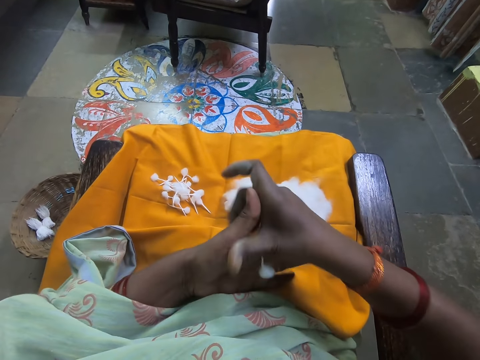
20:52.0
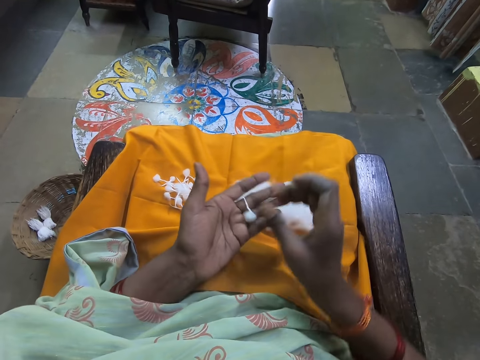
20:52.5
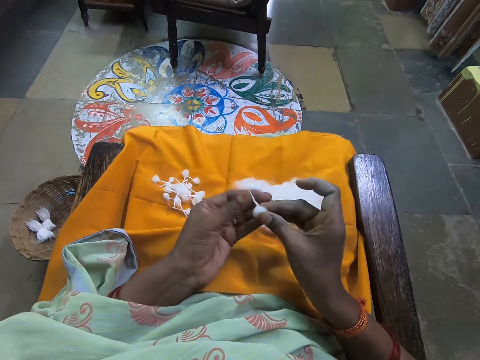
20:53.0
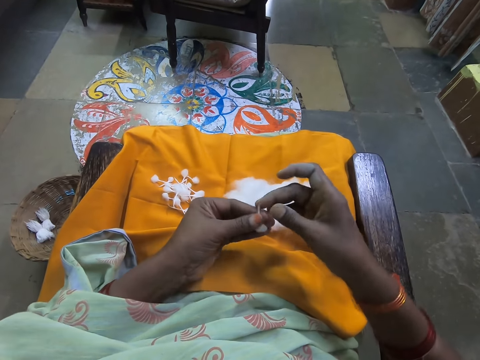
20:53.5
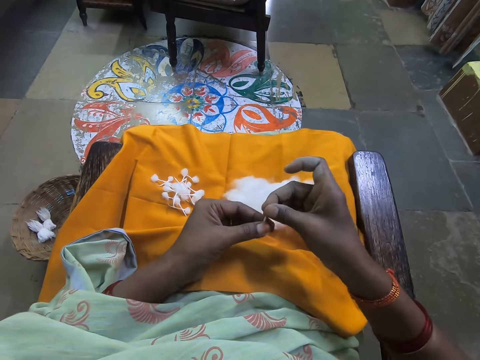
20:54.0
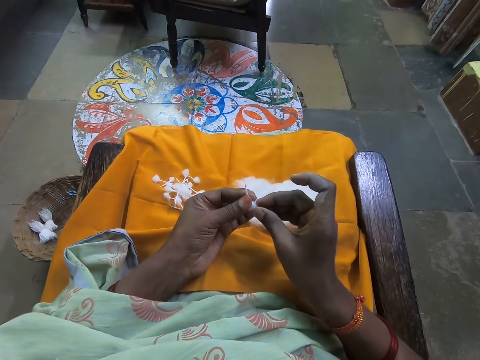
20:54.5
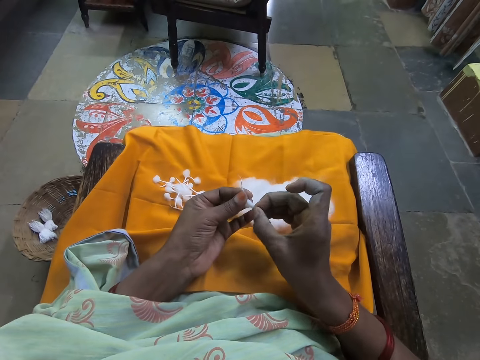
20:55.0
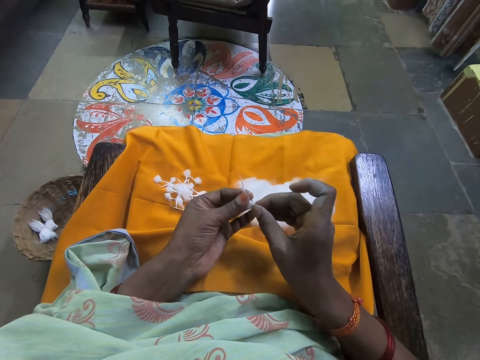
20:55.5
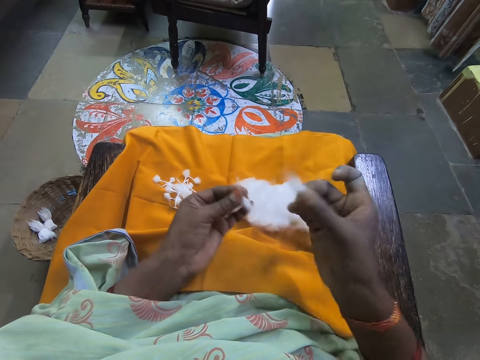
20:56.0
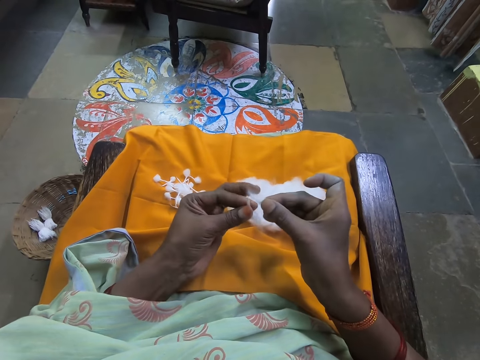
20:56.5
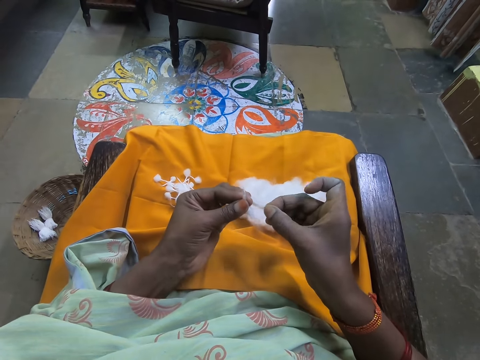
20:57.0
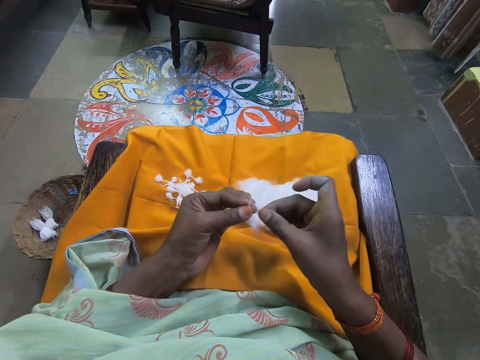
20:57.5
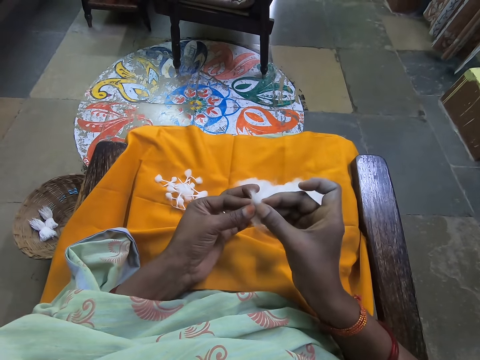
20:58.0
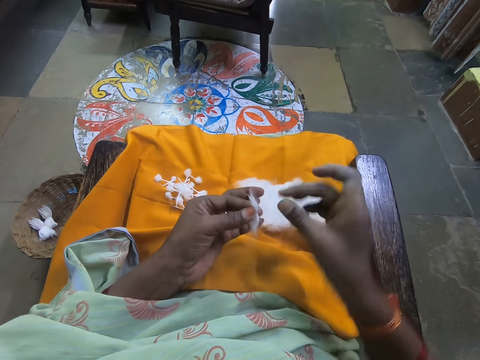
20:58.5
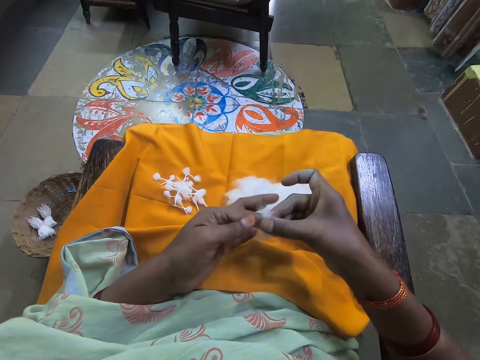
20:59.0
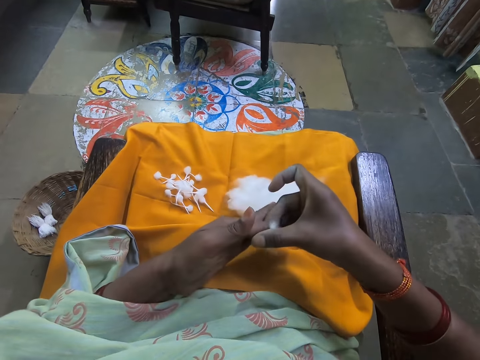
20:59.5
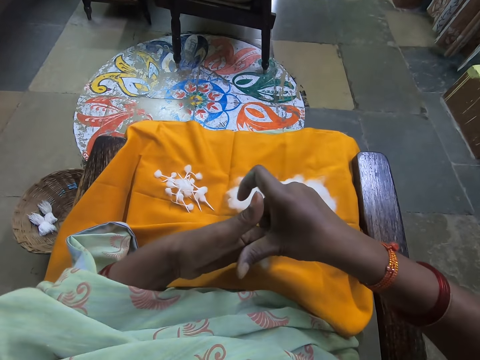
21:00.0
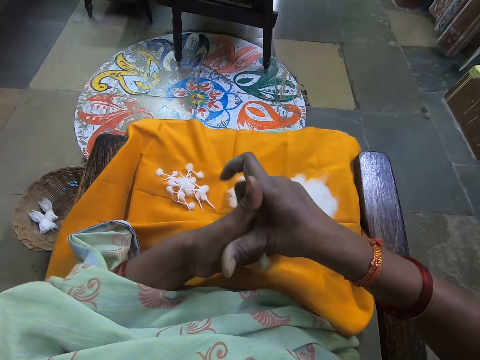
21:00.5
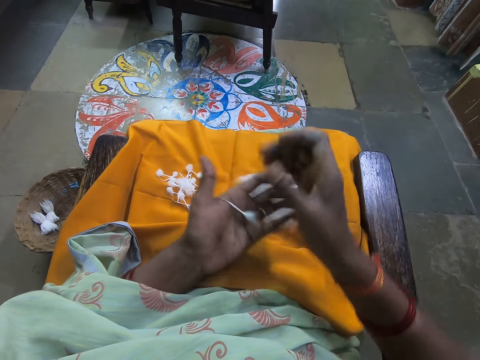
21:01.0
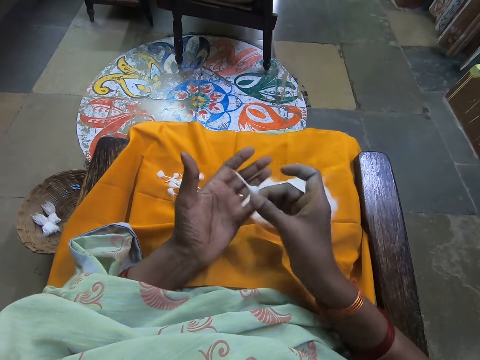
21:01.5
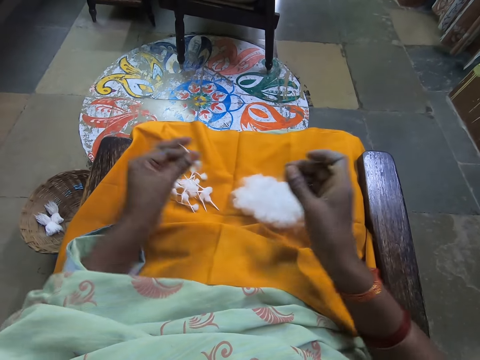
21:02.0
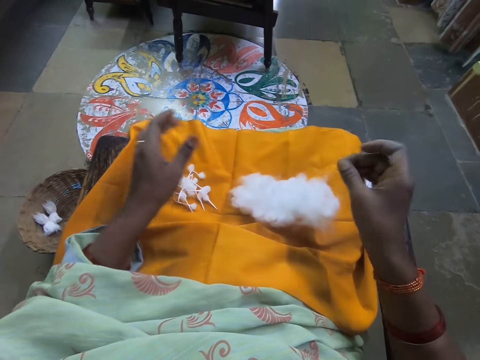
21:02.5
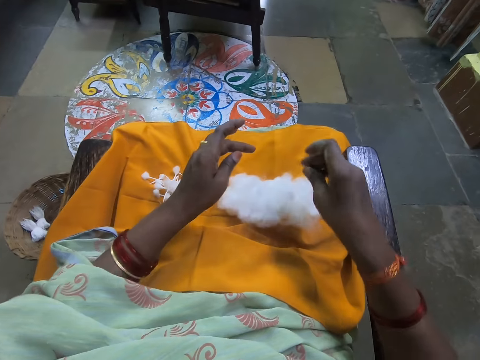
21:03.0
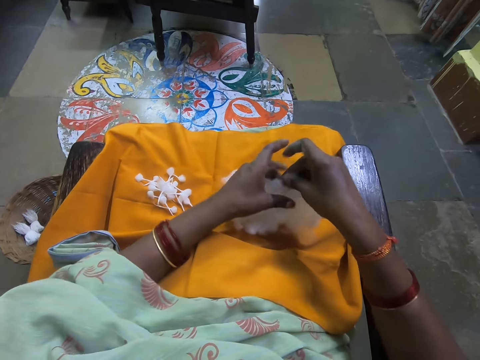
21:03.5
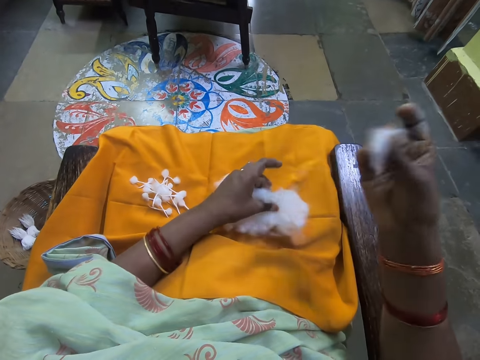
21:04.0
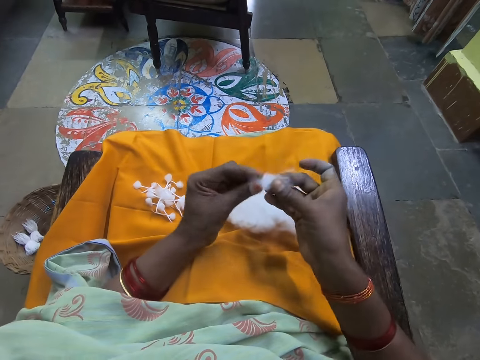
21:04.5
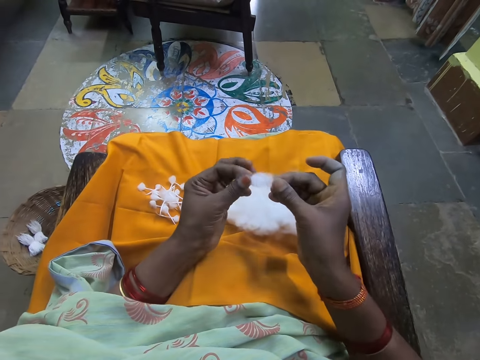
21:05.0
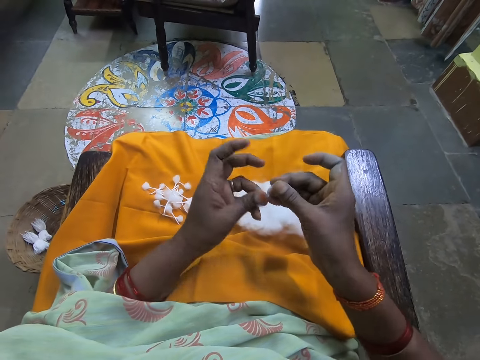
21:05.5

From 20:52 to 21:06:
The camera wearer adjusts the cotton wool with both hands. She places the cotton on the other hand. She picks some cotton wool from the cotton wool in her left hand with her right hand. She adjusts the cotton wool with both hands. She places cotton on cotton. She rolls the cotton wool in her right hand with the cotton wool in her left hand into a cotton wick. She adjusts the cotton wick with both hands. She places the cotton on the other hand. She places the cotton wick on her laps with her left hand. She places her left hand on the ball of cotton wool on her laps. She pinches the cotton with her hands. She picks some cotton wool from the ball of cotton wool on her laps with her right hand. She rolls the cotton wool with both hands. She holds the cotton with both hands.

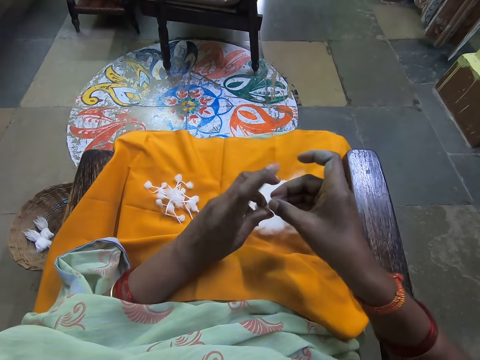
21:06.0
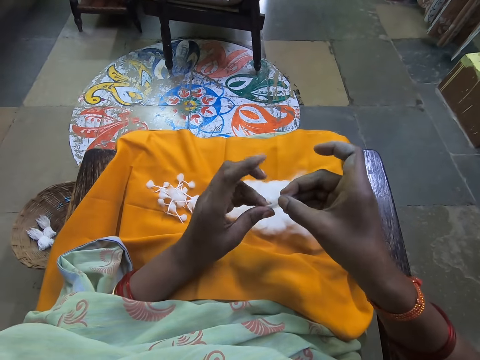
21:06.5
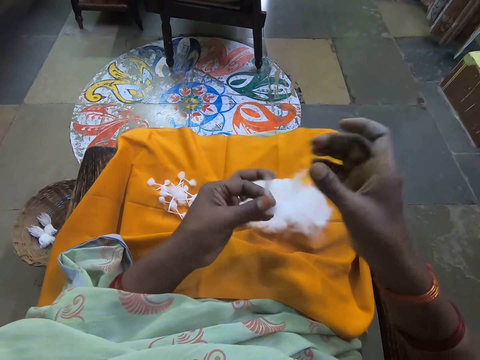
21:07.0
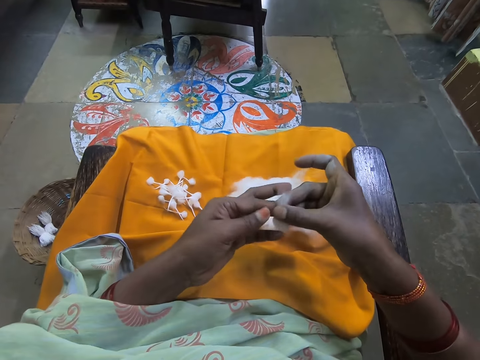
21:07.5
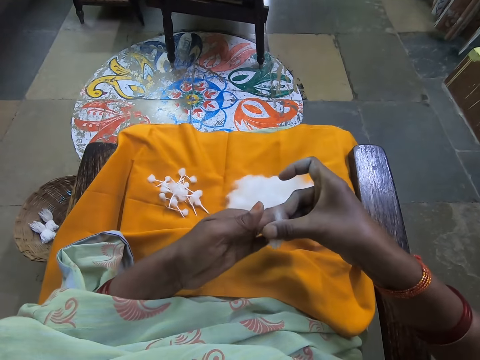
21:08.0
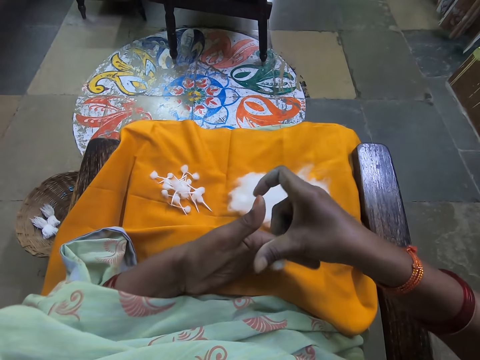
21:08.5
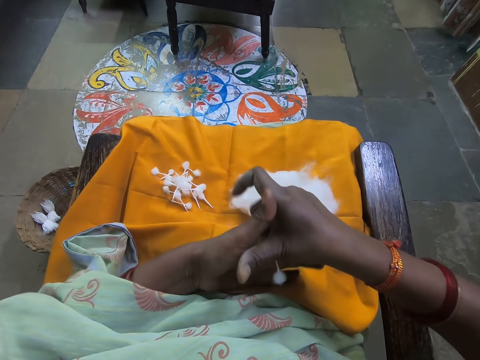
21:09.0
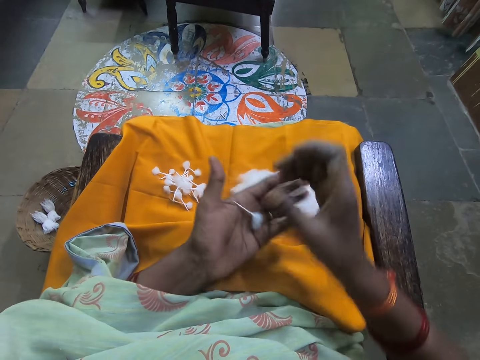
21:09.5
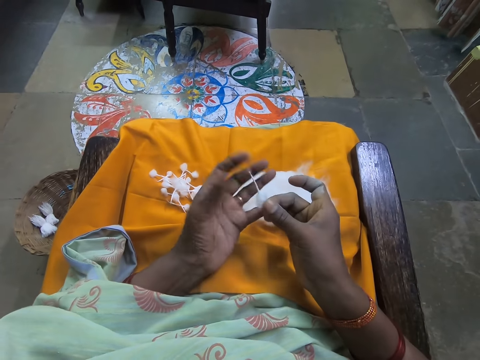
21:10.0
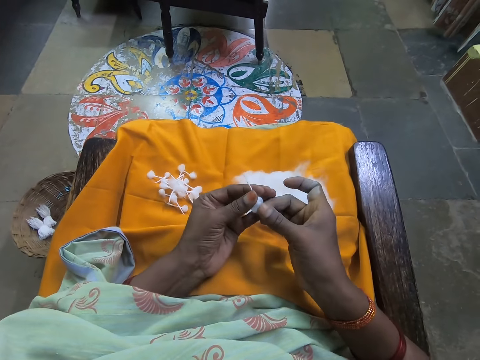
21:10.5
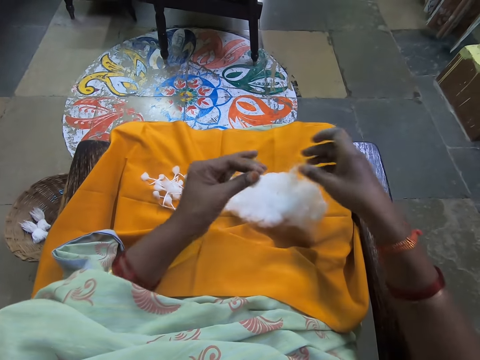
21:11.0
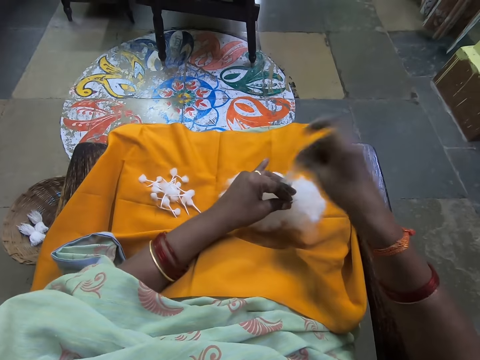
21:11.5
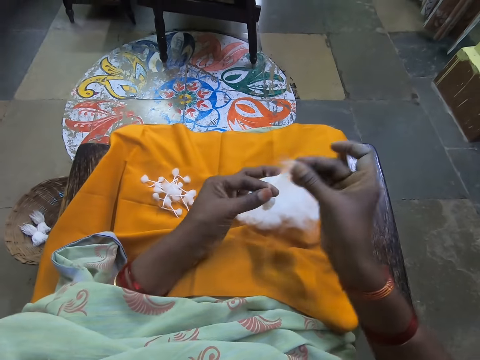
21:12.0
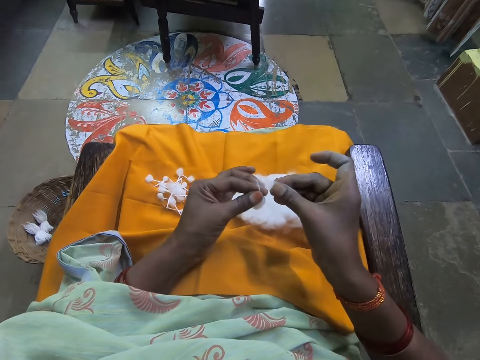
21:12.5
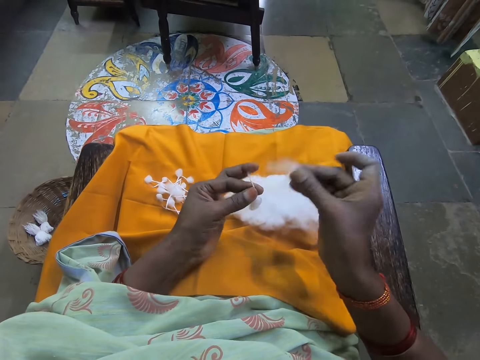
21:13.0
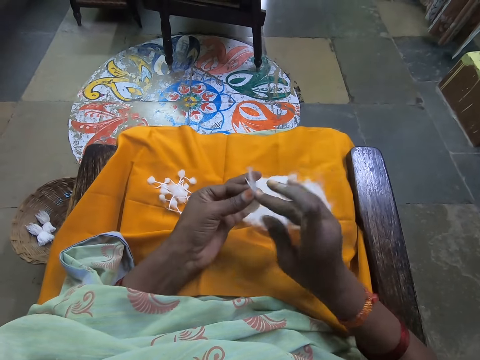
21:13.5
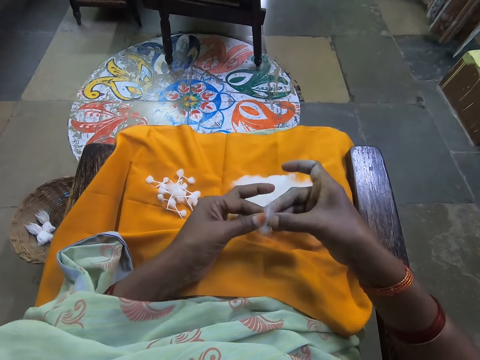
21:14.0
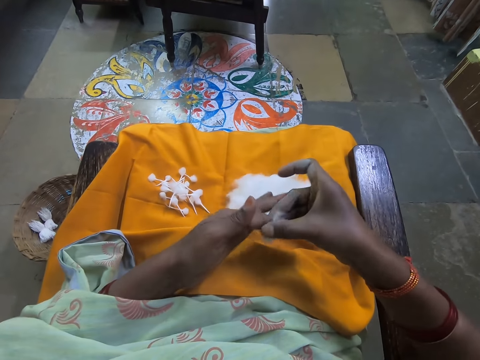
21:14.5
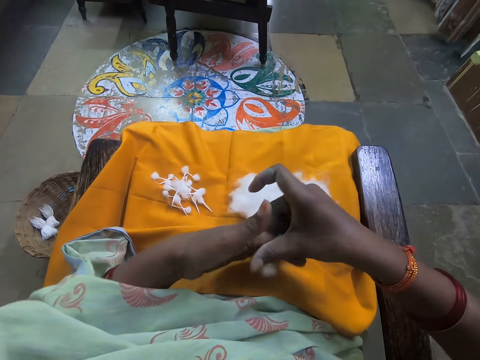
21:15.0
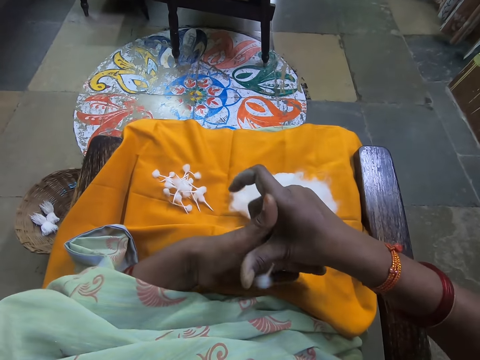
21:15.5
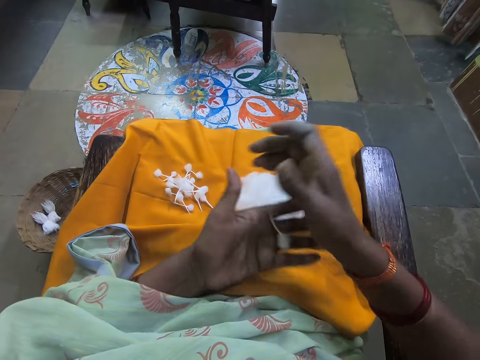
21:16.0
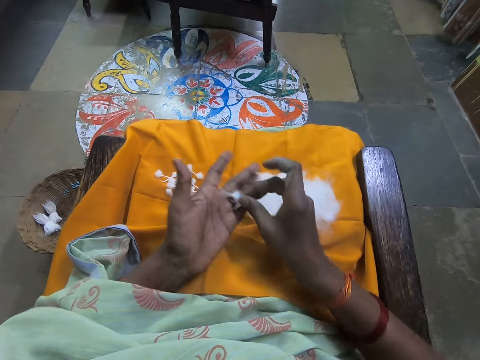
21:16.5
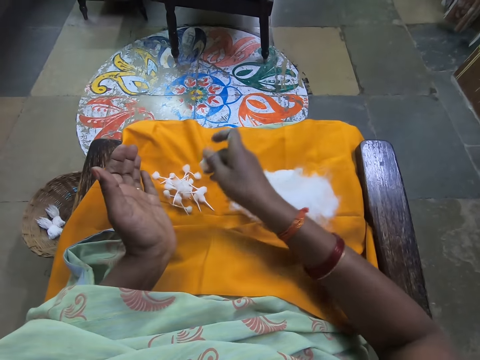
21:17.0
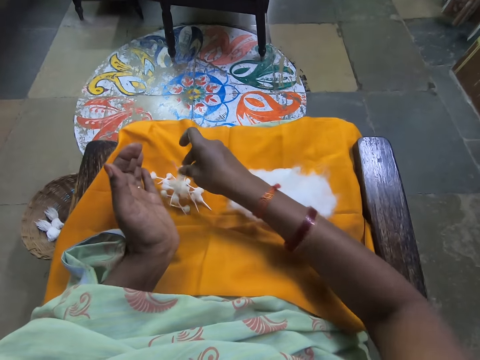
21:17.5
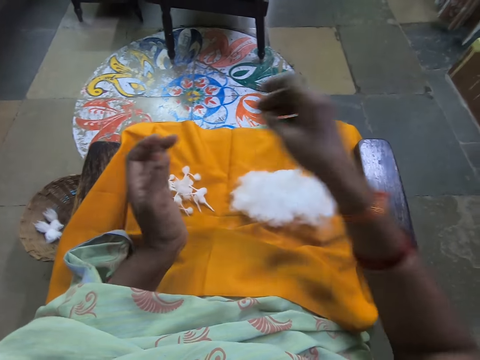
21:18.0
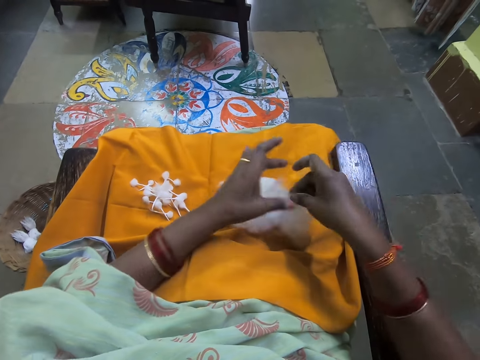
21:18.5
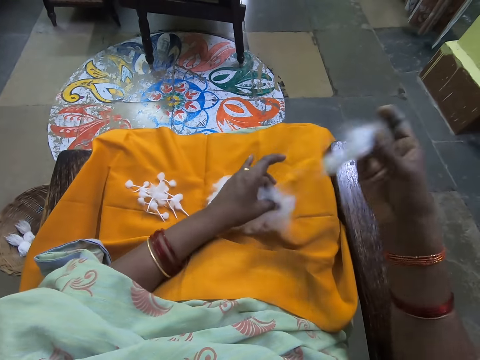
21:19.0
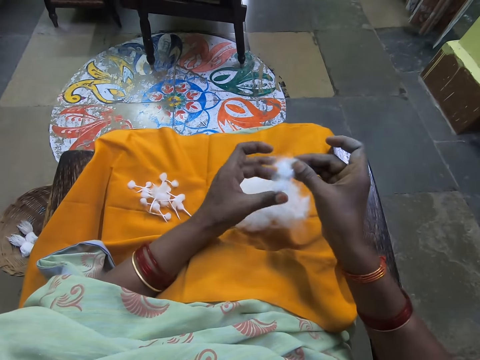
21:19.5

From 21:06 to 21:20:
The camera wearer folds the cotton with both hands. She rolls the cotton with her hands. She adjusts the cotton wool with both hands. She places the cotton on the other hand. She places her left hand on the ball of cotton wool on her laps. She picks some cotton wool from the ball of cotton wool on her laps with her right hand. She pinches the cotton with her hands. She adjusts the cotton wool with both hands. She rolls the cotton wool in her right hand with the cotton wool in her left hand into a cotton wick. She places cotton on cotton. She picks the cotton wick from her left hand with her right hand. She places the cotton on the other hand. She places the cotton wick on her laps with her right hand. She places her left hand on the ball of cotton wool on her laps. She pinches the cotton with her hands. She picks some cotton wool from the ball of cotton wool on her laps with her right hand. She picks some cotton wool from the cotton wool in her right hand with her left hand.
